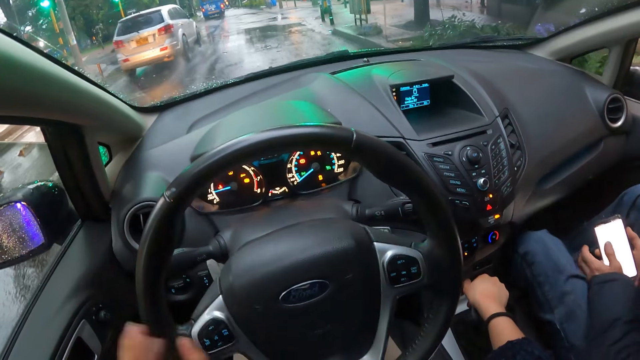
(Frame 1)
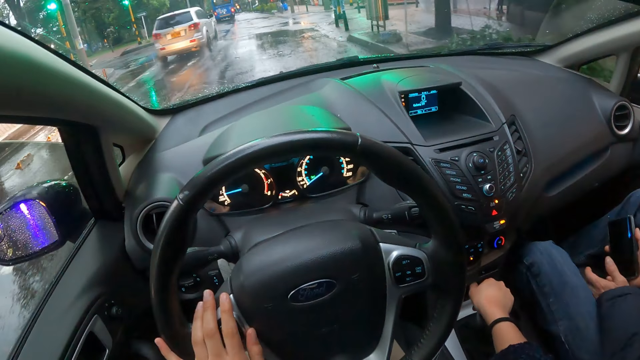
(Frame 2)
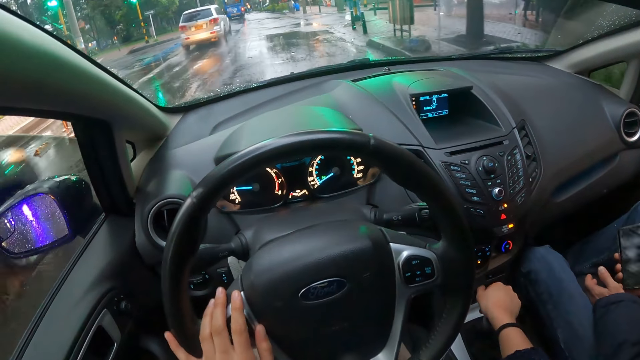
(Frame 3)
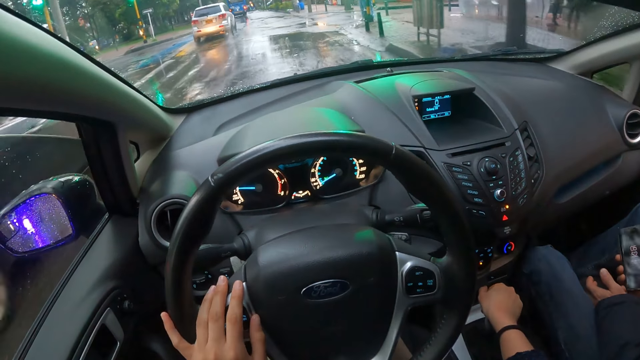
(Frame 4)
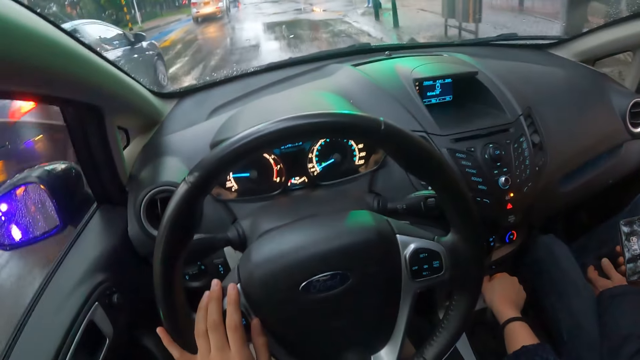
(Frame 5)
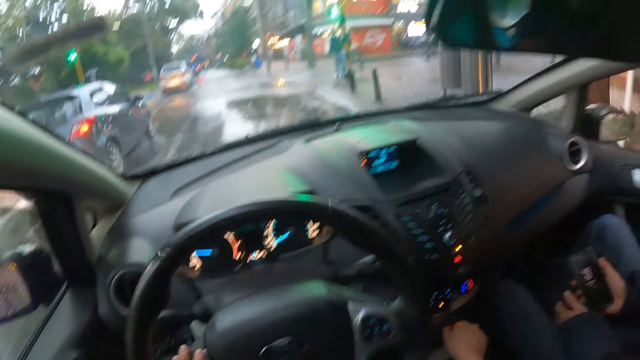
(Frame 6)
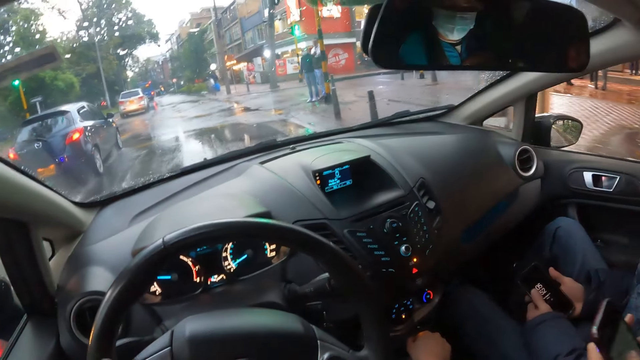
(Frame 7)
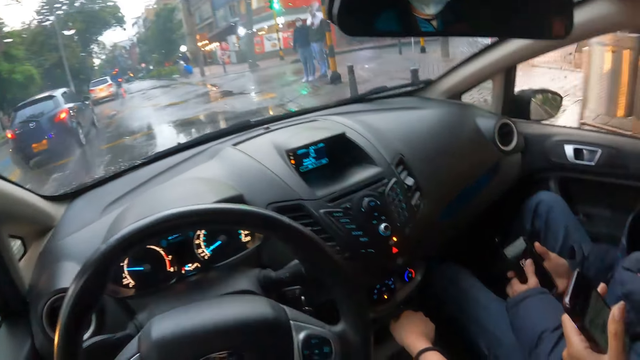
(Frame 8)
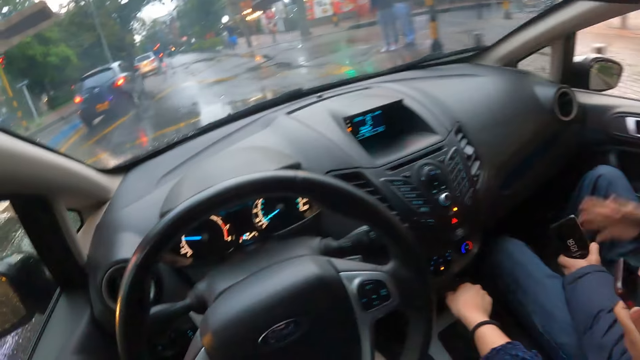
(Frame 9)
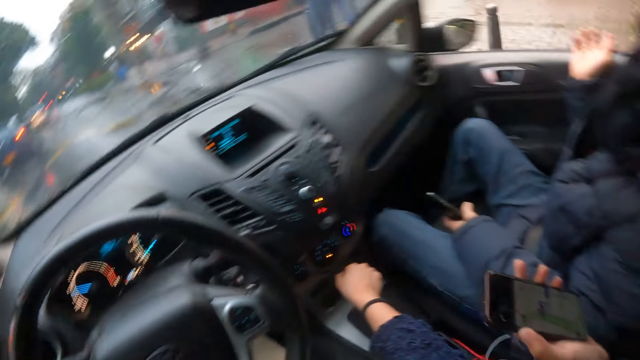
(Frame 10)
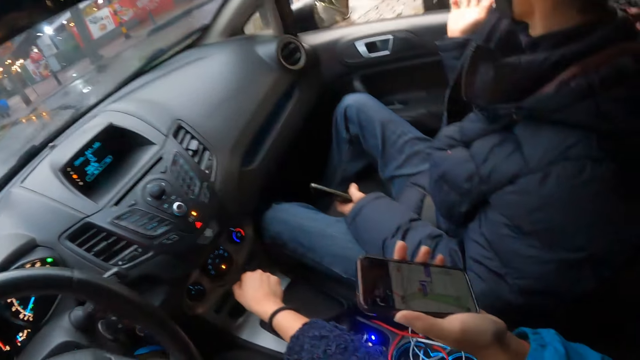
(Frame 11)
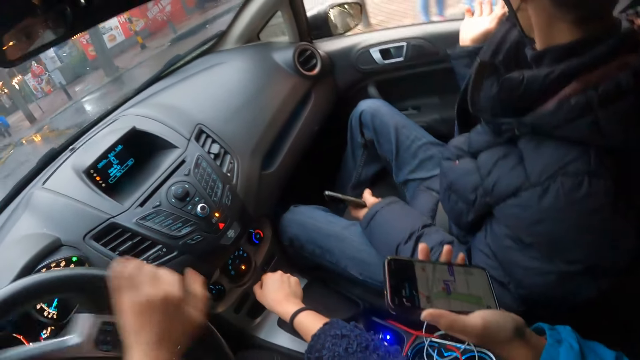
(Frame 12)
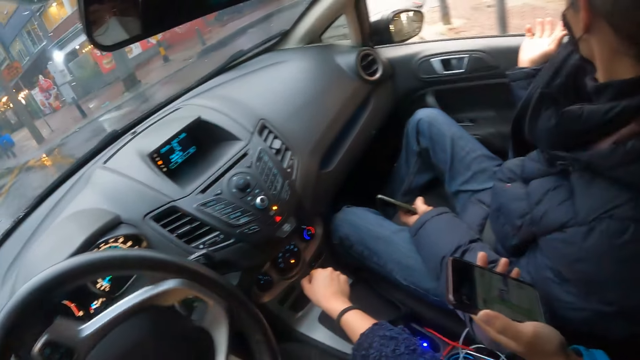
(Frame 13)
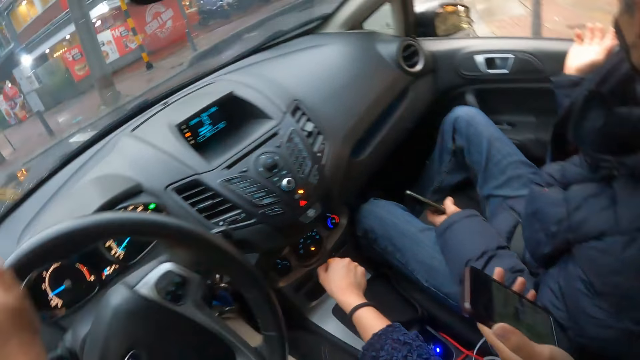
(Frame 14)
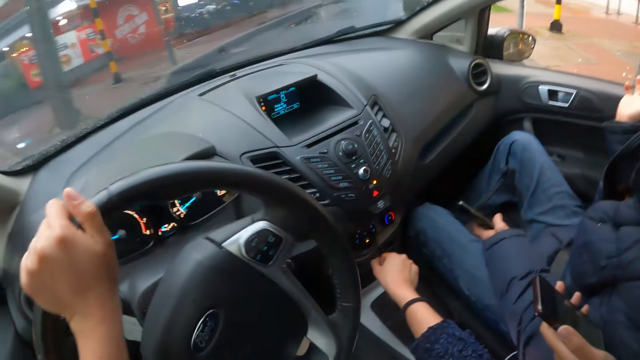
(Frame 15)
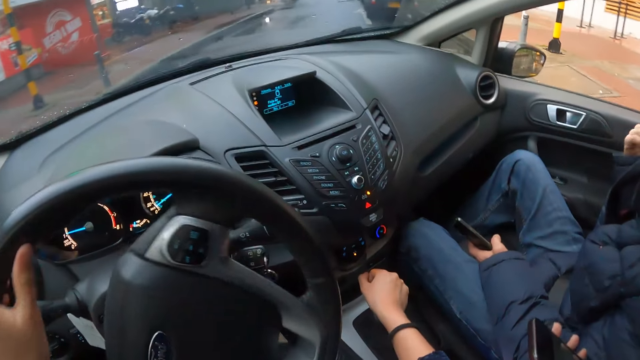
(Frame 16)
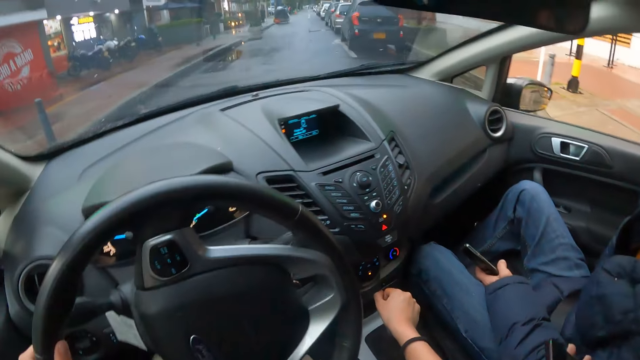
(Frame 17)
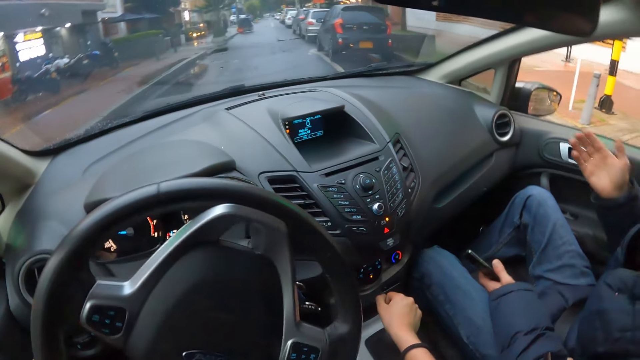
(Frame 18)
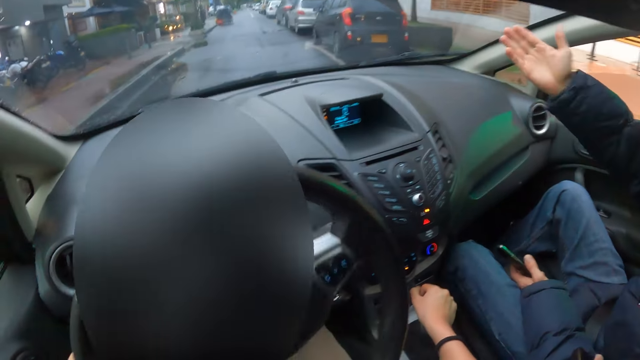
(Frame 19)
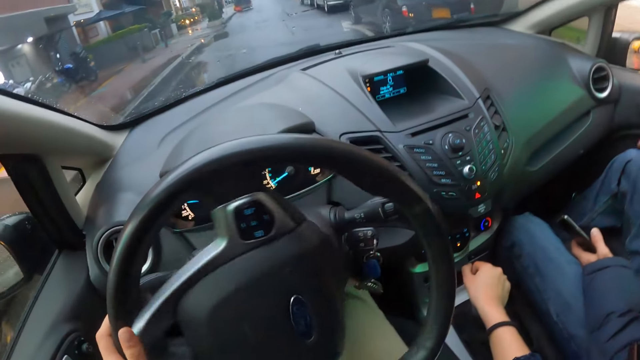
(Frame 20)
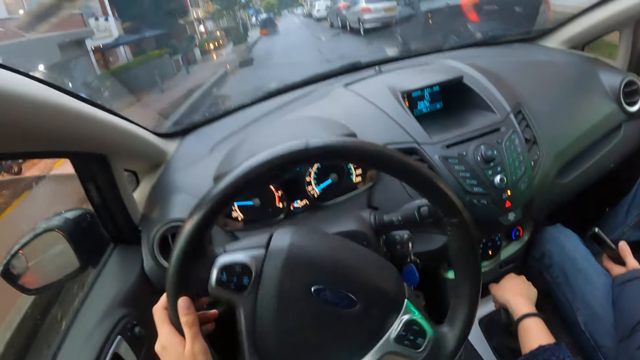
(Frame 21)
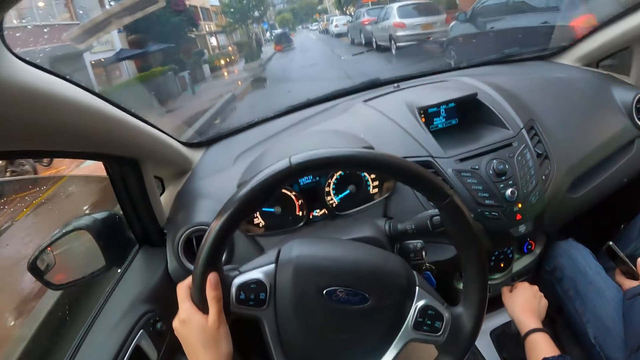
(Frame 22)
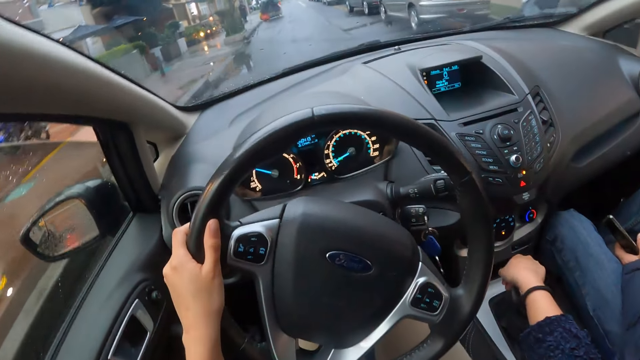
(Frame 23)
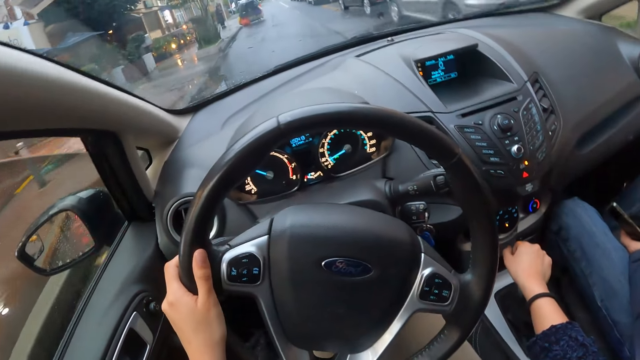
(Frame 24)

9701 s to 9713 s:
The camera wearer drives the car with his left hand on the steering wheel. The man holds the phone with his right hand. A black car drives past the camera wearer. The man holds the phone with both hands. The man holds the phone with his left hand. The man places his right hand on the left car door. The man interacts with the camera wearer.

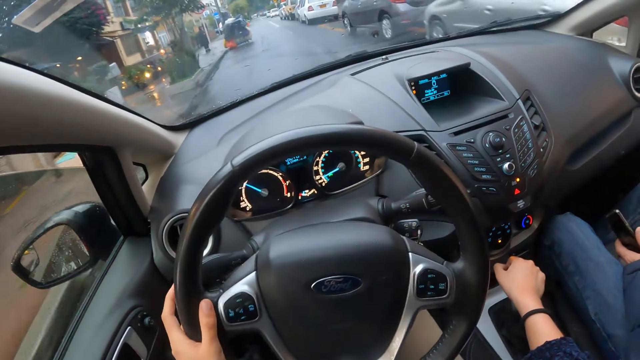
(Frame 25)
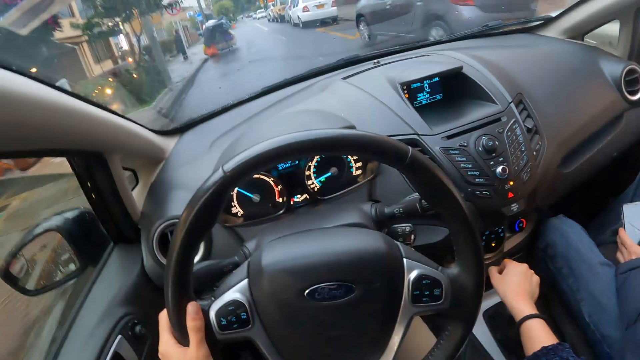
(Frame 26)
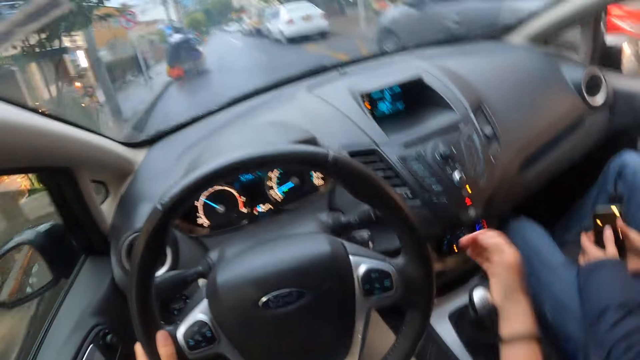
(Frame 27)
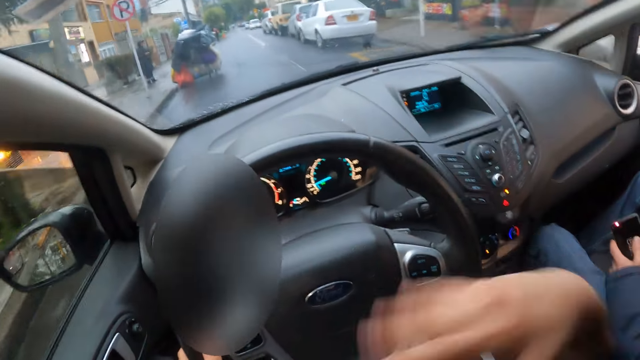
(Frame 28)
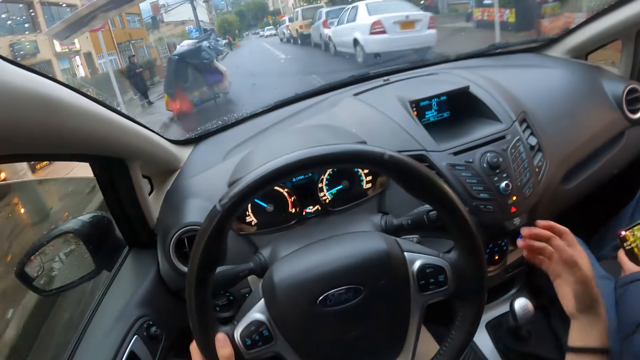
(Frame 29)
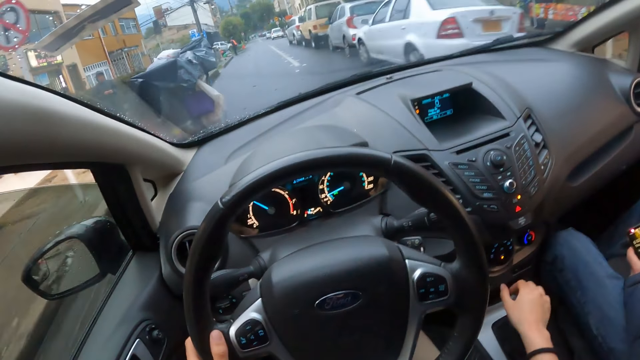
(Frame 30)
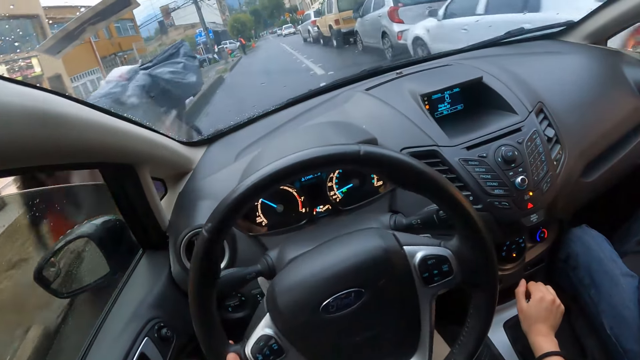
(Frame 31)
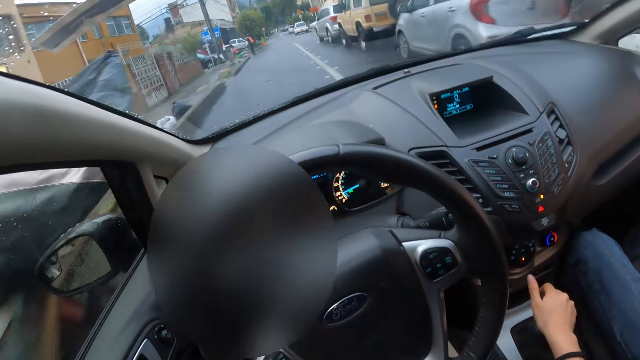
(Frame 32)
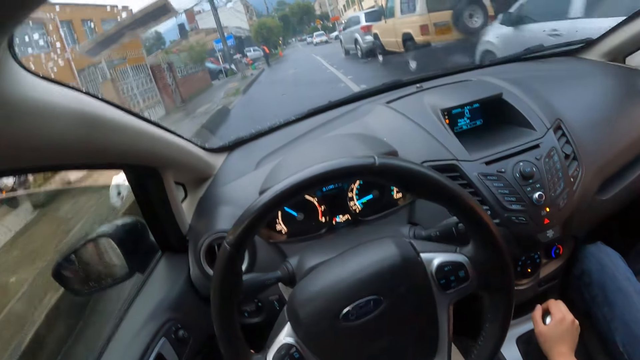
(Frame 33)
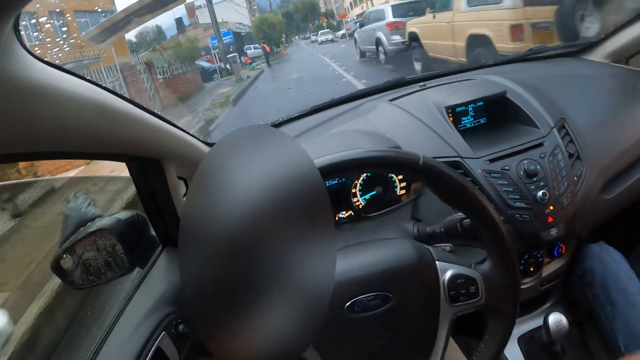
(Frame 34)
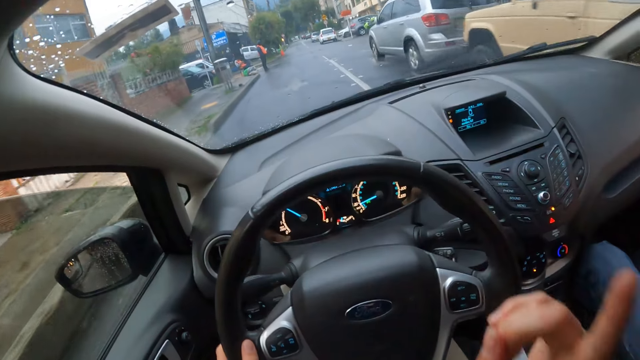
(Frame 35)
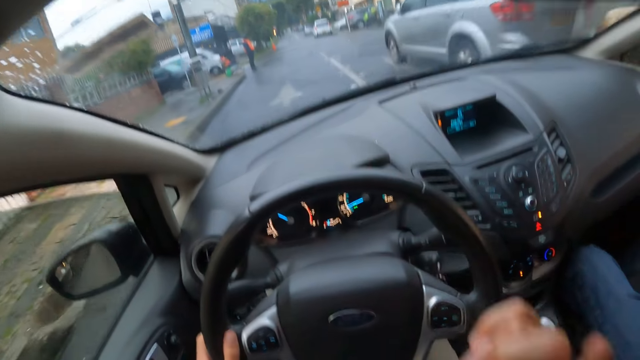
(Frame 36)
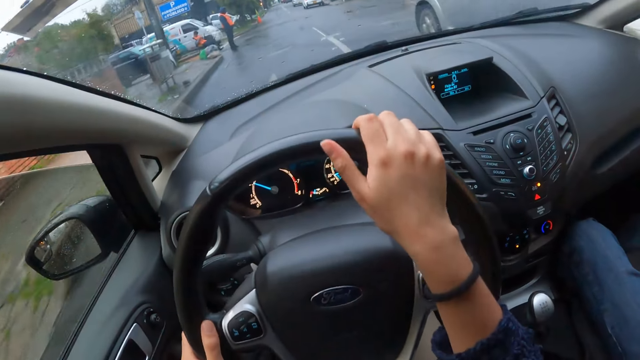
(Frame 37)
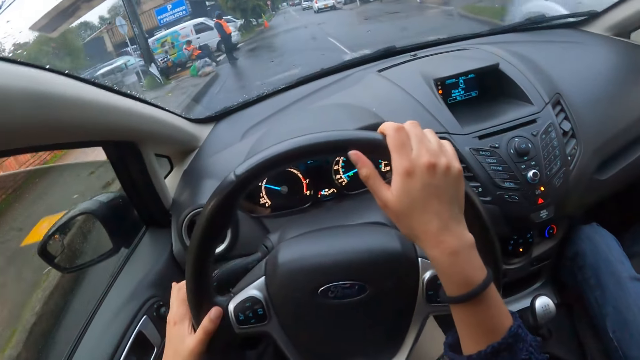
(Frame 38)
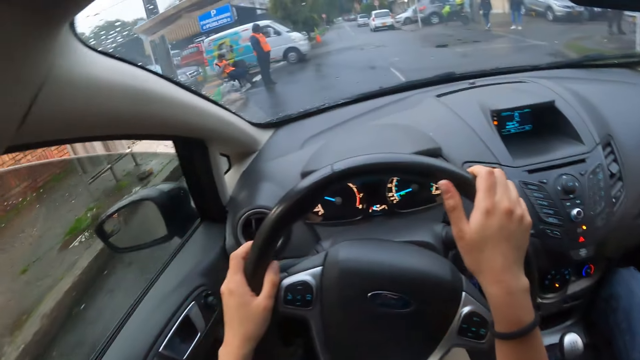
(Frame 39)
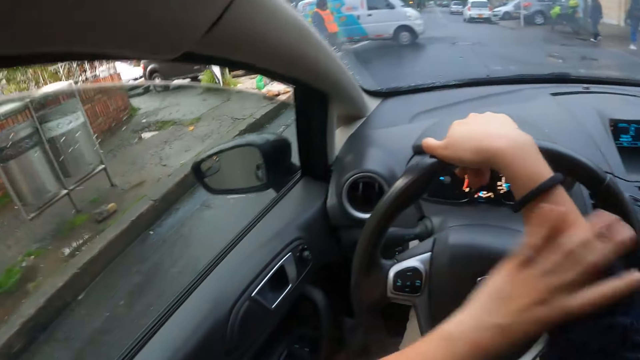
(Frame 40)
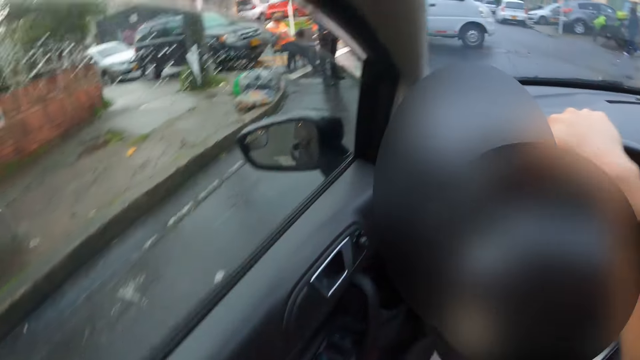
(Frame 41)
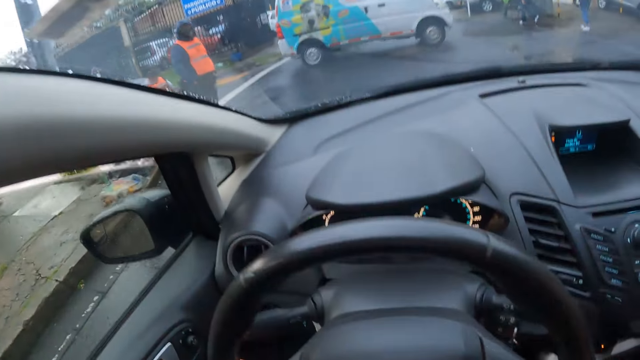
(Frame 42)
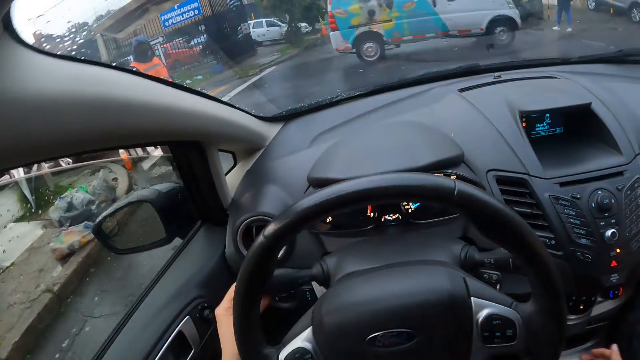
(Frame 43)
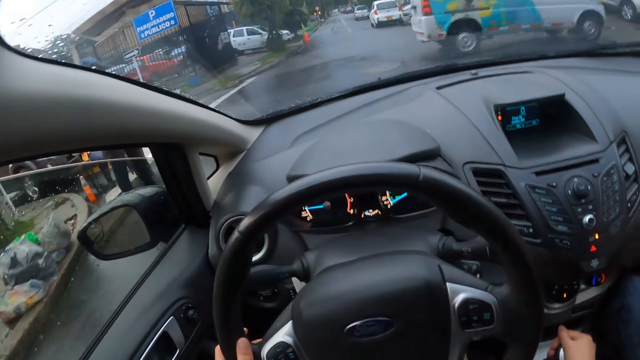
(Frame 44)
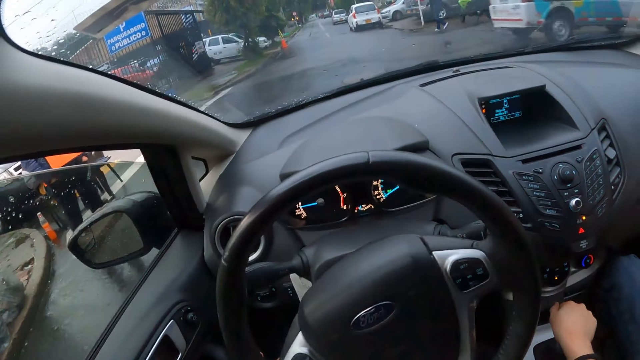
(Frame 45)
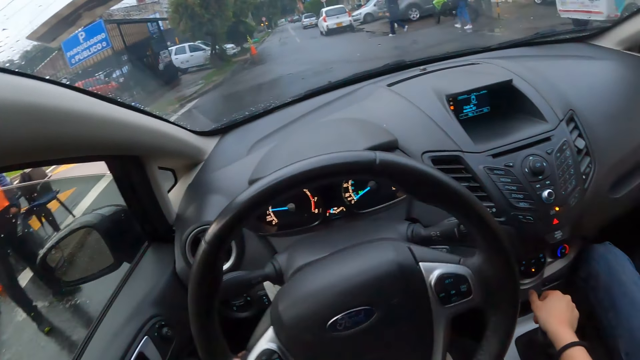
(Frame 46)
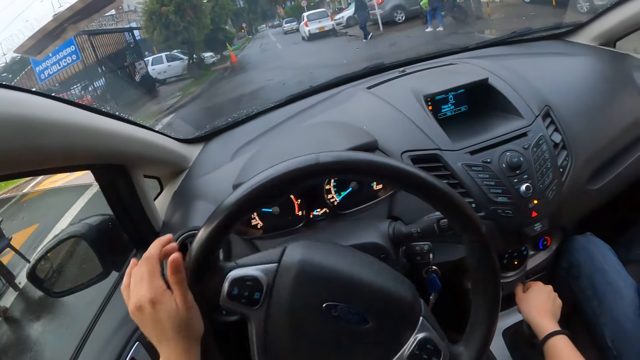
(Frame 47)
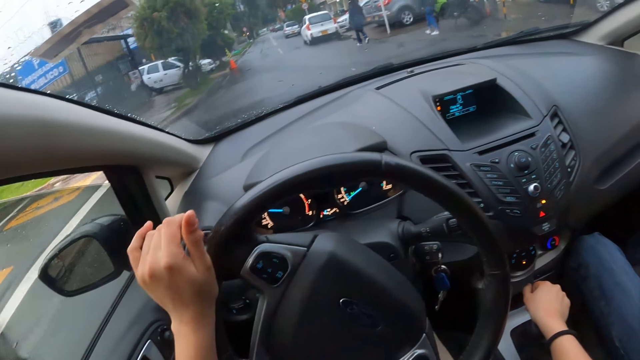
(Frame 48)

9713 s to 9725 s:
The camera wearer holds the gearshift with his right hand. He holds the steering wheel of the car with both hands. He drives the car with both hands on the steering wheel. He drives the car with his right hand on the steering wheel. He holds the car turning signal switch with his left hand. He holds the gearshift with his right hand. He drives the car with his left hand on the steering wheel.
